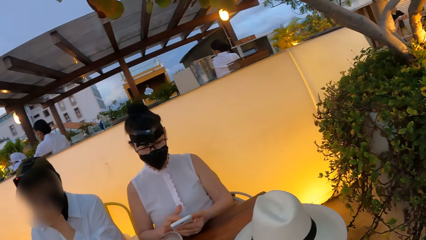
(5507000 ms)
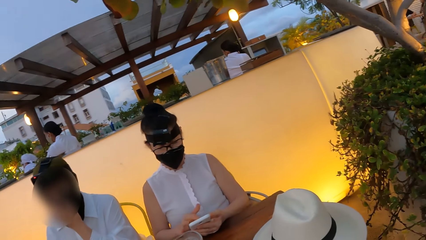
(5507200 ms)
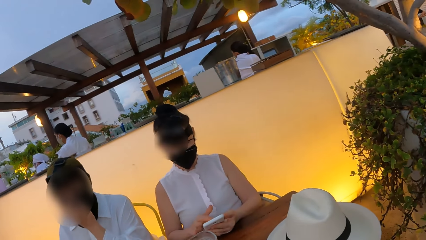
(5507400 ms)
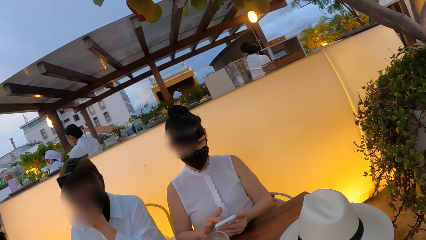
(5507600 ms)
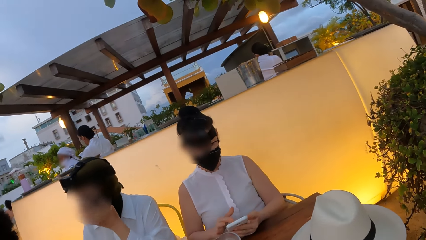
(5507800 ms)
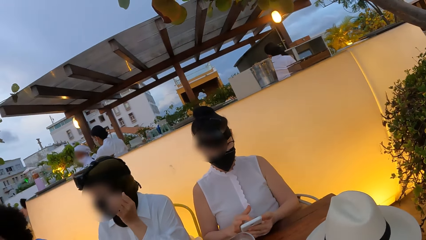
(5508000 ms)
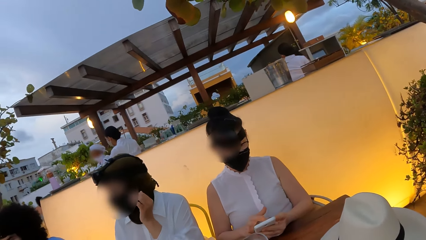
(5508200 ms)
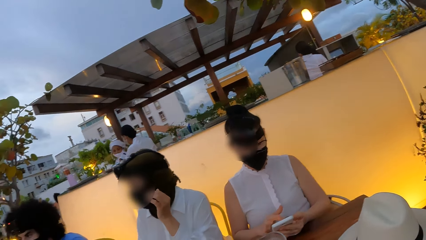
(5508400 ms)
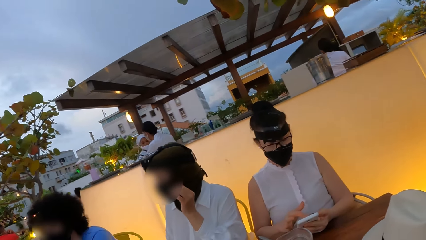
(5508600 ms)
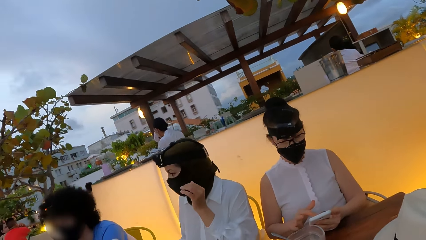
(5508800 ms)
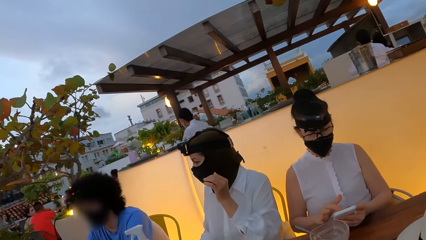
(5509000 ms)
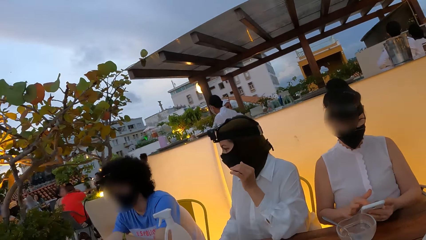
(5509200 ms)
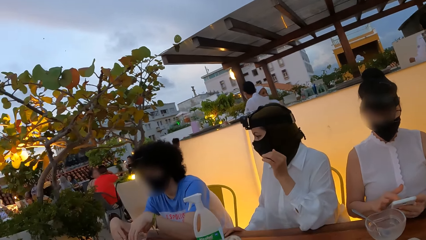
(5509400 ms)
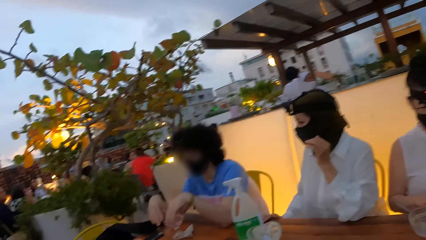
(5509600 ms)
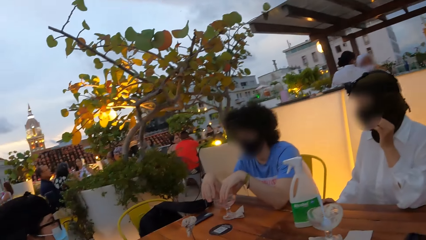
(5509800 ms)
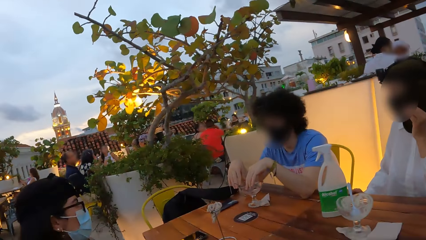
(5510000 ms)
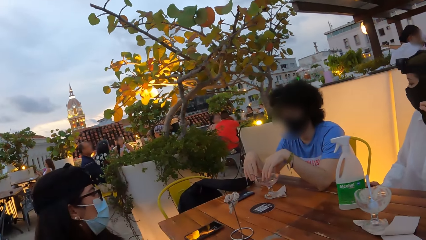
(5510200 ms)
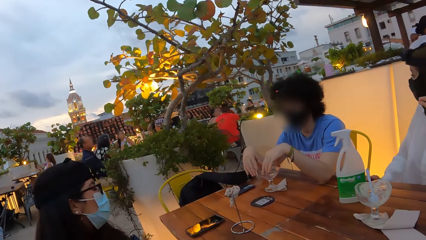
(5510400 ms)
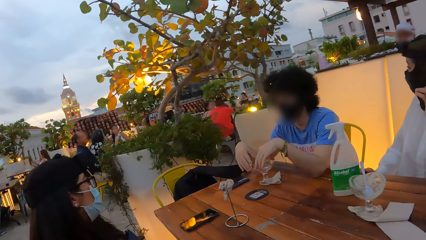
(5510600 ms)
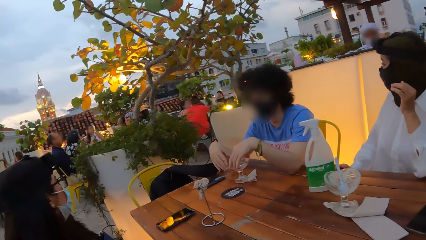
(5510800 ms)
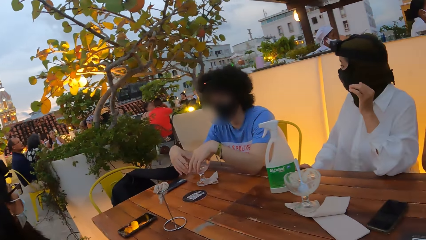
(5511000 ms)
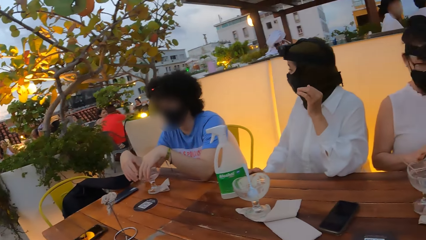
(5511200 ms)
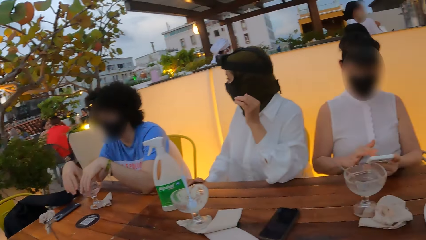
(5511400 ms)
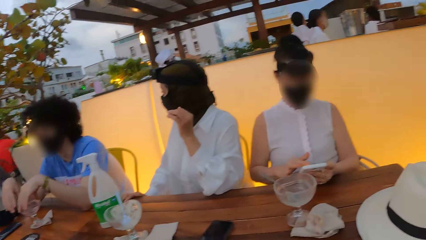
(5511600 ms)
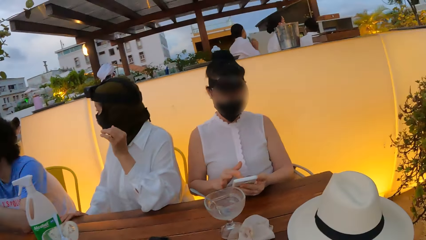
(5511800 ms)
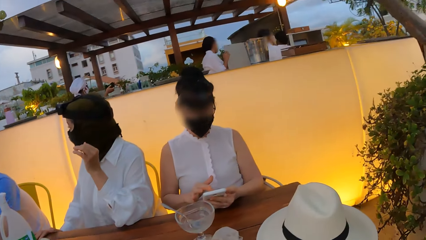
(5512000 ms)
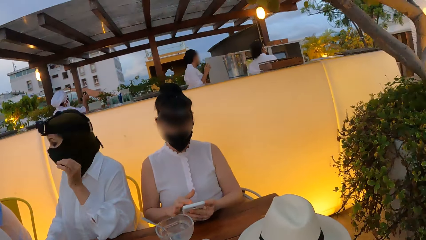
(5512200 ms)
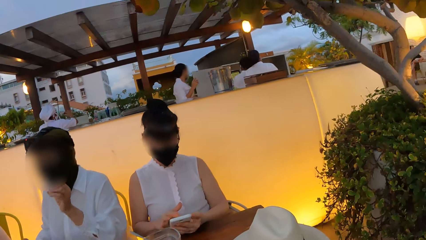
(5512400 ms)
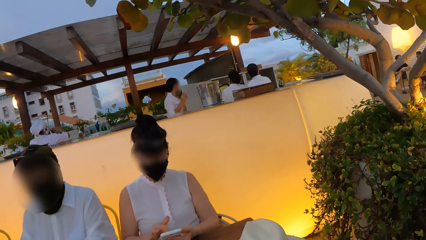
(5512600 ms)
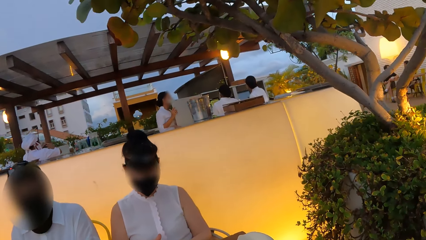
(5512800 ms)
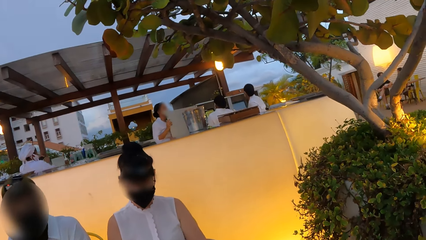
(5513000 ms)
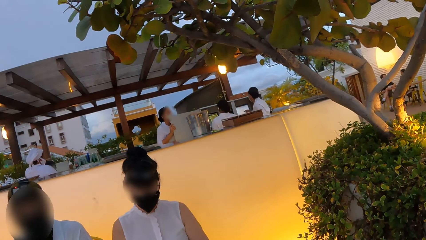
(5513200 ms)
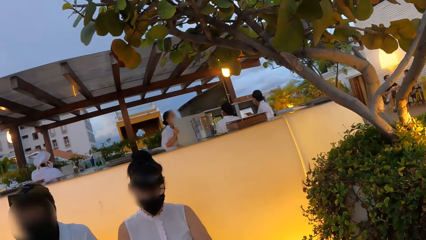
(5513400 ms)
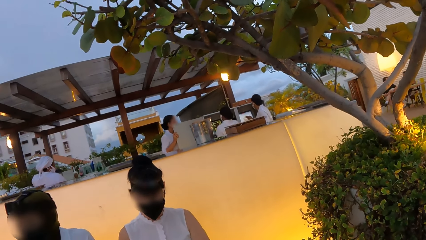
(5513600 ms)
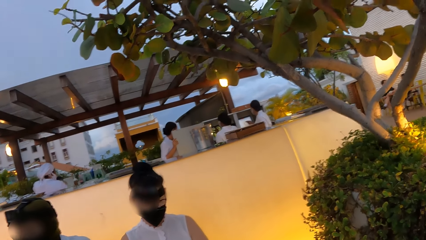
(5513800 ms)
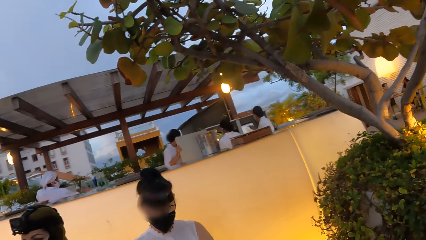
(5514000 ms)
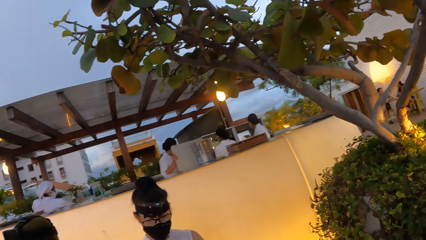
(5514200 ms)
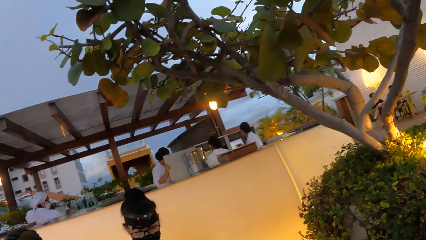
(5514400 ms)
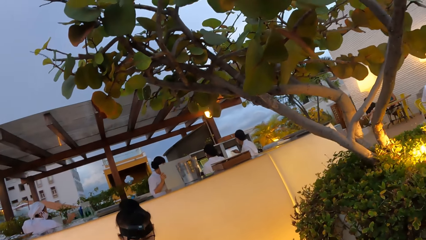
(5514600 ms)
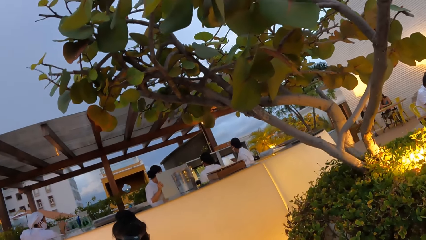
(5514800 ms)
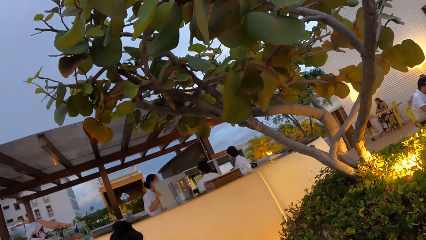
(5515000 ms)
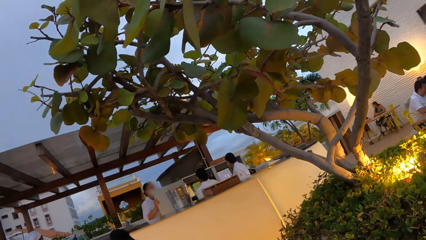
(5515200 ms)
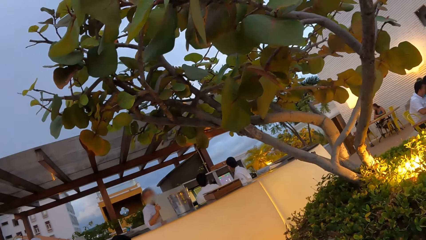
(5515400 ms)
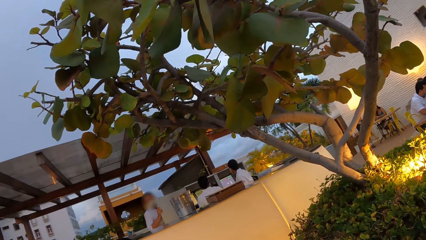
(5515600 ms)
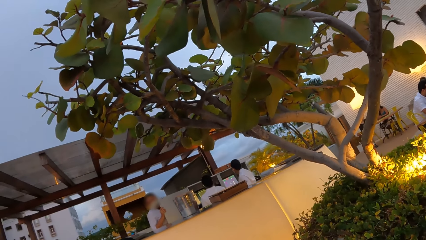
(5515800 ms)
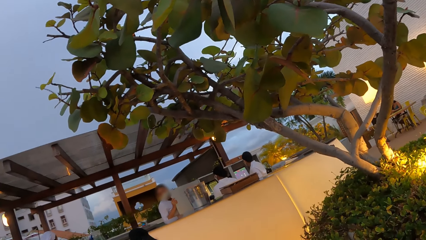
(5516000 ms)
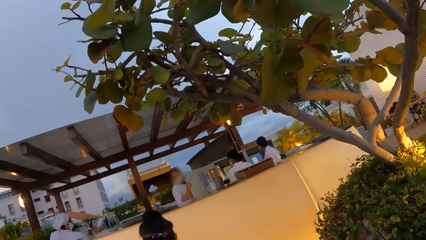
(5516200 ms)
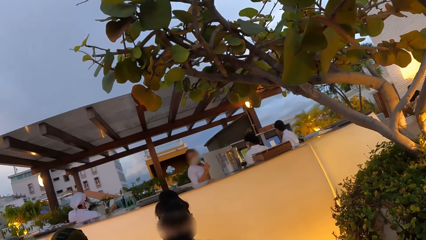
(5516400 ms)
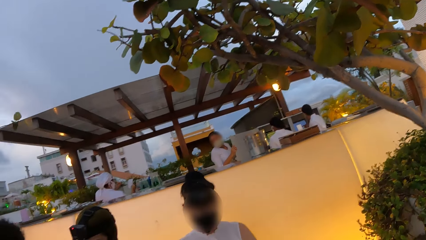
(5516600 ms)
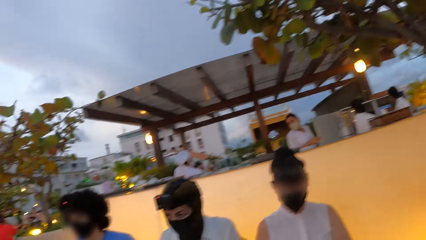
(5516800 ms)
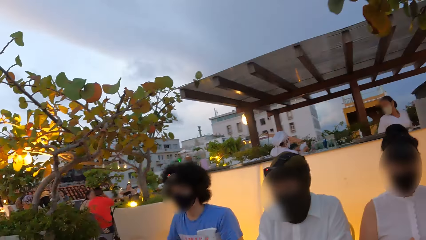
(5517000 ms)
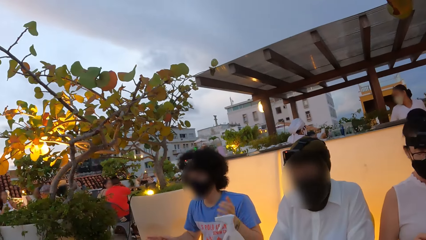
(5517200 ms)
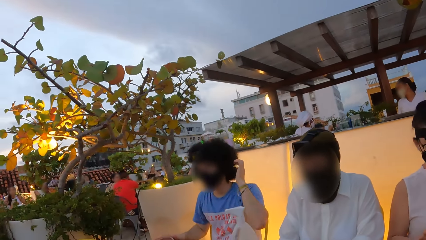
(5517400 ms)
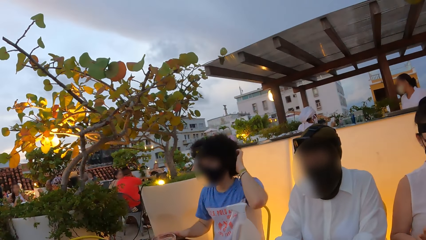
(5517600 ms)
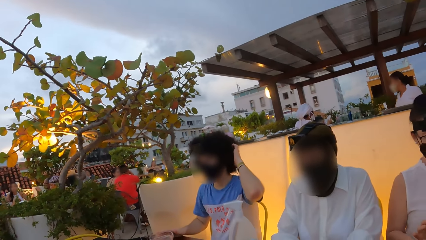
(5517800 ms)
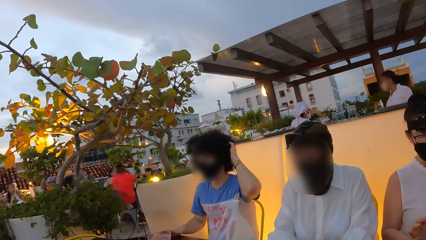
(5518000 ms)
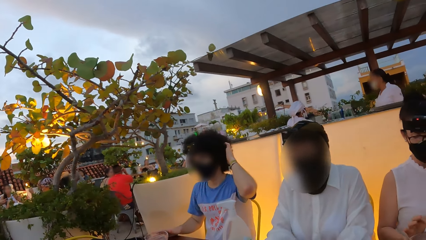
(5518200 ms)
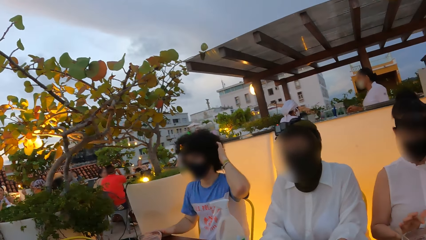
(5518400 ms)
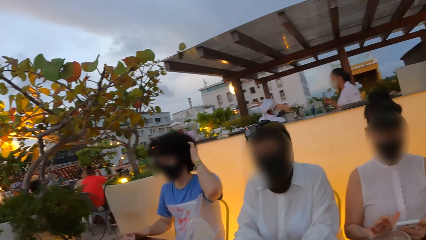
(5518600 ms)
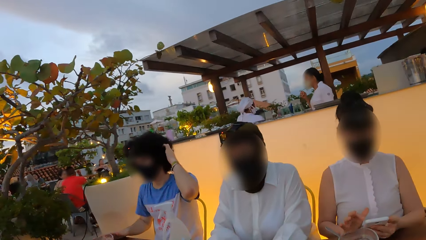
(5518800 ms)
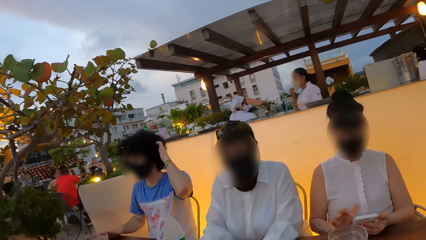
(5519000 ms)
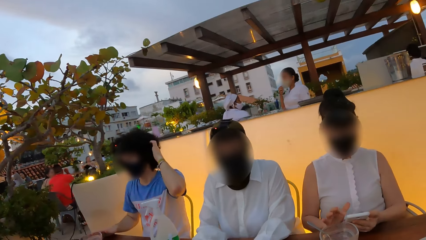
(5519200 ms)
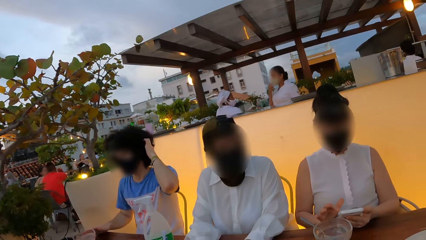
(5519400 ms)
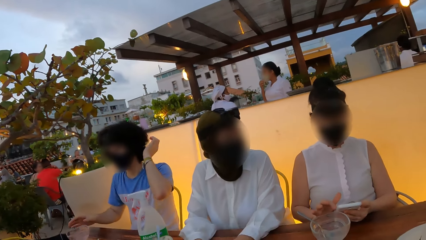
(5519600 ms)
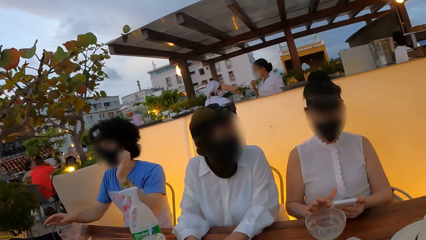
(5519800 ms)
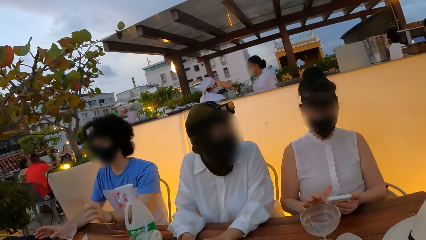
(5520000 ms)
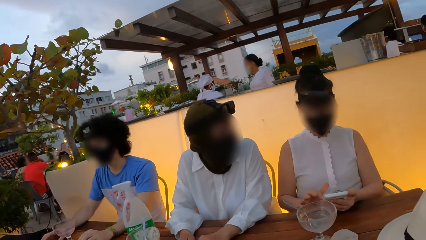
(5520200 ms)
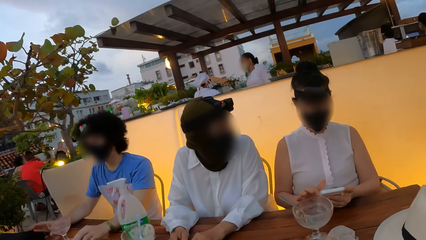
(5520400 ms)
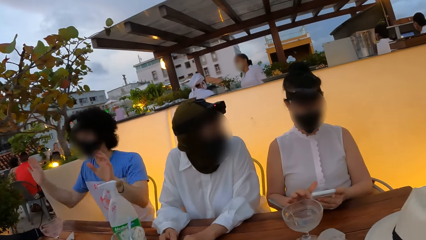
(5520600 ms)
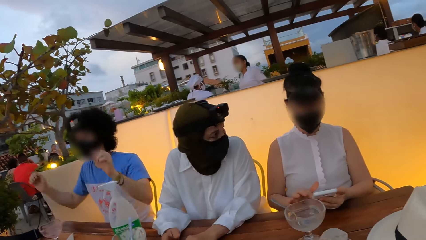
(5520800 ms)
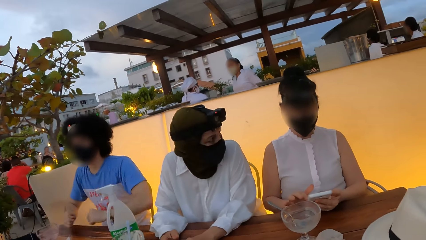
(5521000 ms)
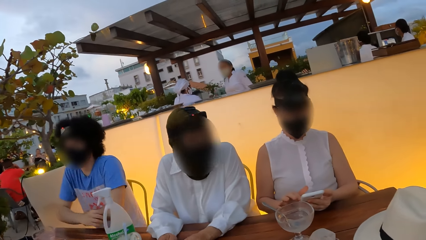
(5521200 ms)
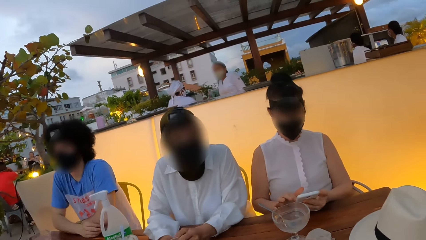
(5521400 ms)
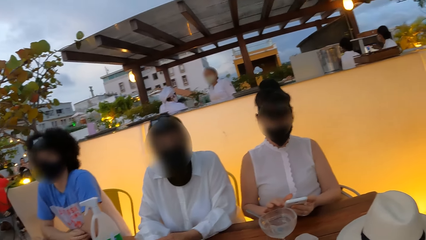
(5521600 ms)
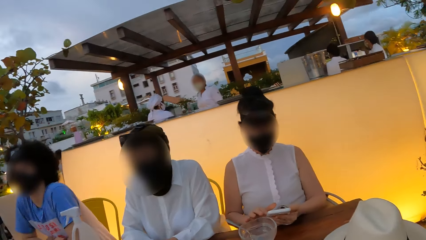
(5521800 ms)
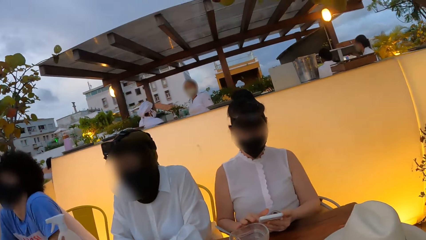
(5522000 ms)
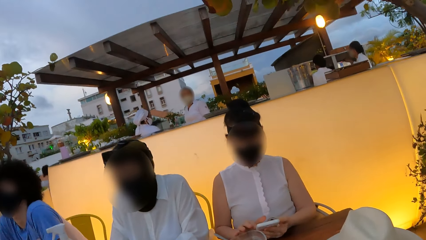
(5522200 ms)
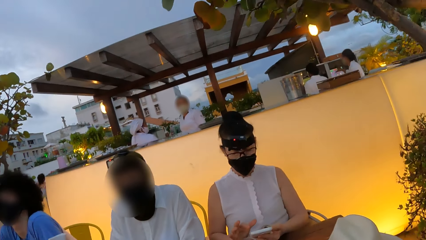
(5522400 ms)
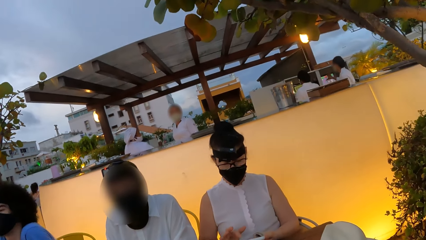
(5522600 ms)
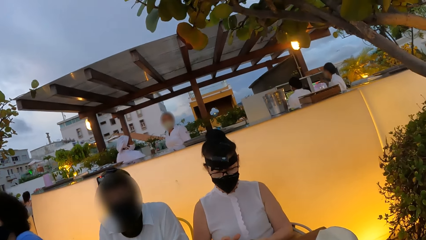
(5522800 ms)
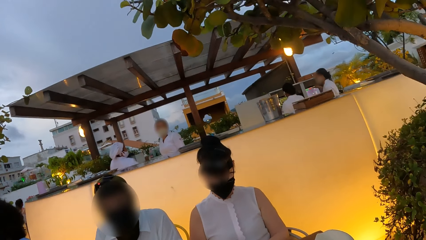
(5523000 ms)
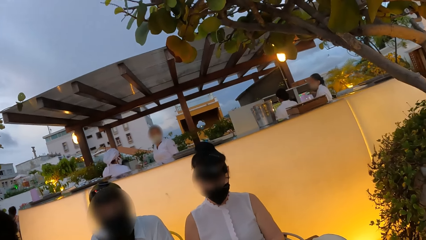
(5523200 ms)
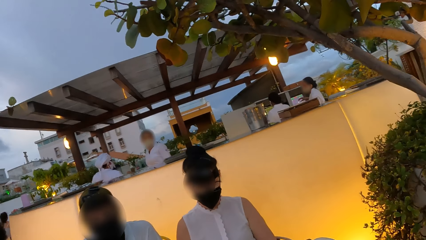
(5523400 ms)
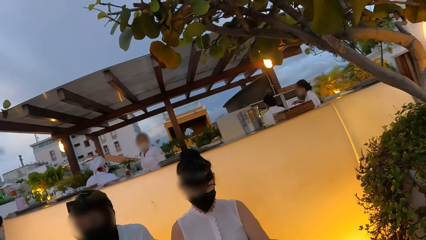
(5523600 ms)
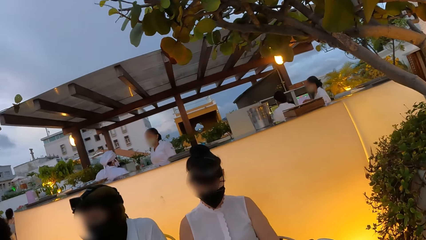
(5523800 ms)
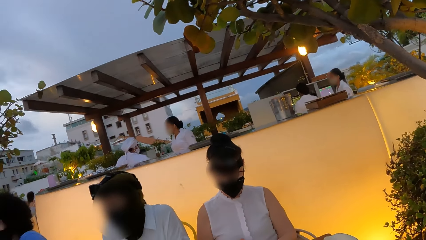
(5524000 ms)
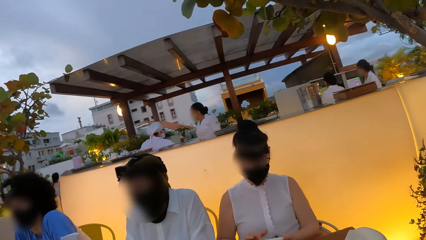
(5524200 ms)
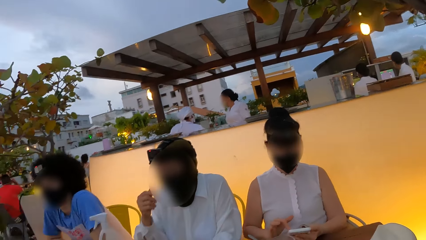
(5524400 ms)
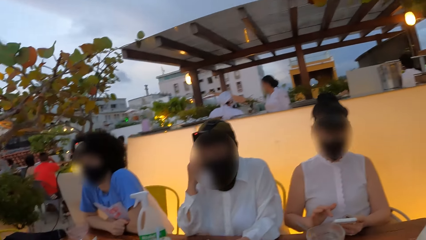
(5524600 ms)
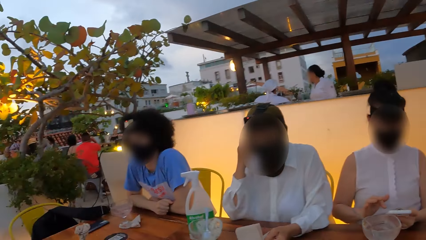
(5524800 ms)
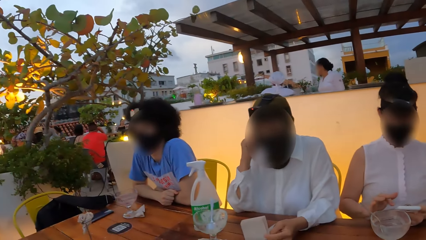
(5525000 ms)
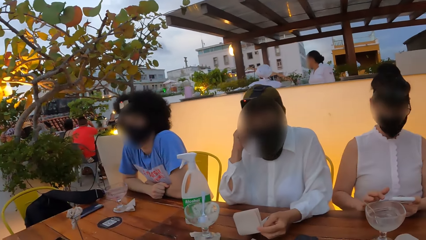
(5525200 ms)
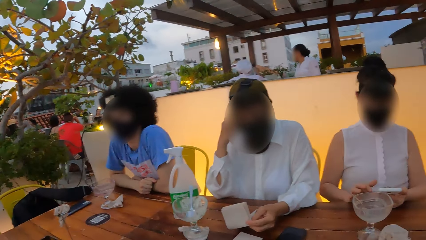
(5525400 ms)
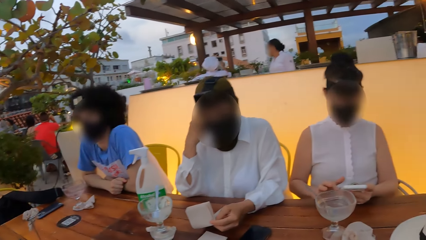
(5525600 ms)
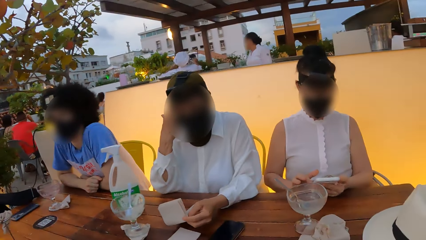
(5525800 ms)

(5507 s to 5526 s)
The camera wearer looks at a woman and another woman. The first woman looks at the camera wearer.
